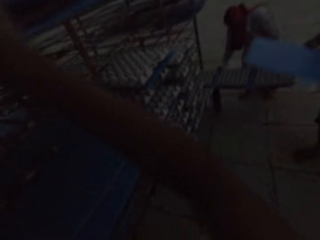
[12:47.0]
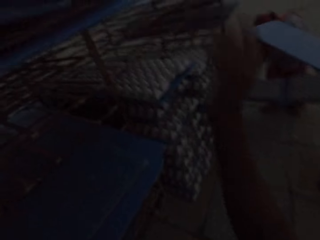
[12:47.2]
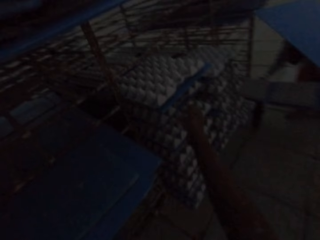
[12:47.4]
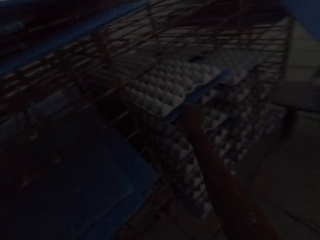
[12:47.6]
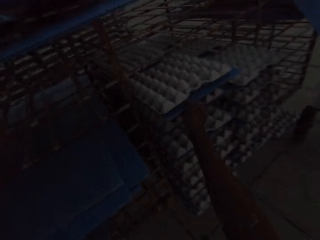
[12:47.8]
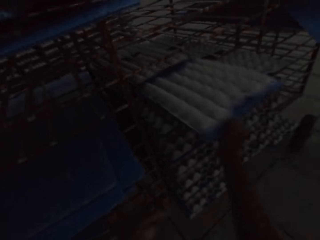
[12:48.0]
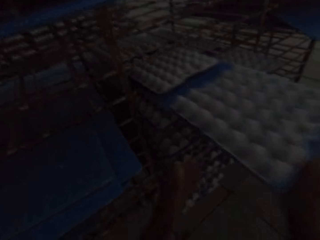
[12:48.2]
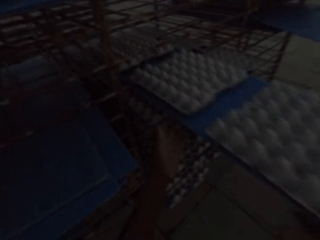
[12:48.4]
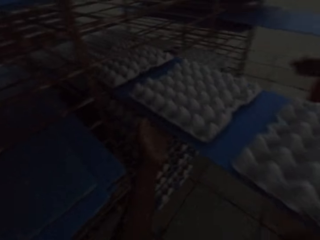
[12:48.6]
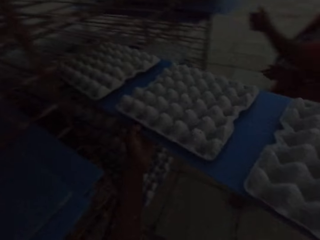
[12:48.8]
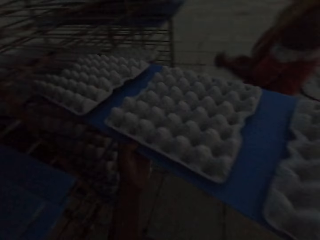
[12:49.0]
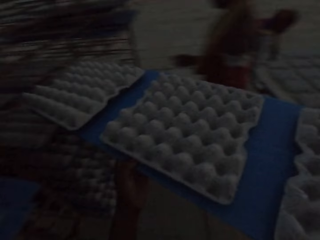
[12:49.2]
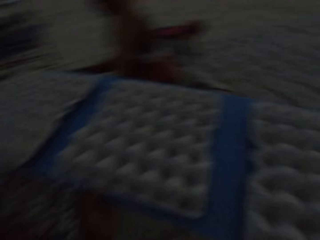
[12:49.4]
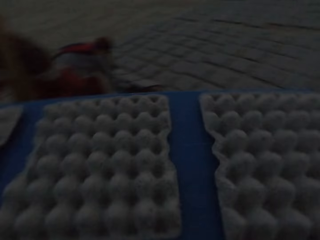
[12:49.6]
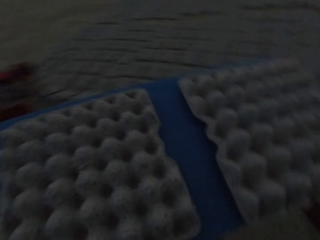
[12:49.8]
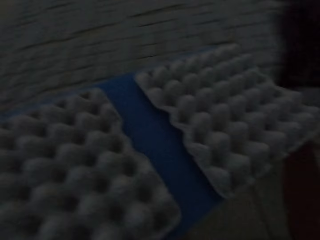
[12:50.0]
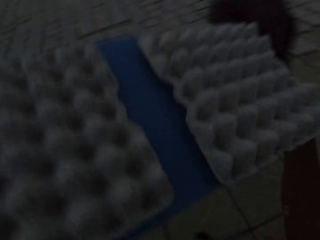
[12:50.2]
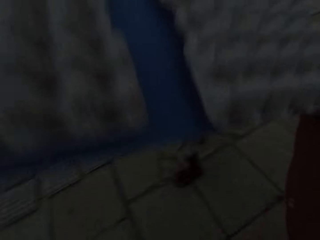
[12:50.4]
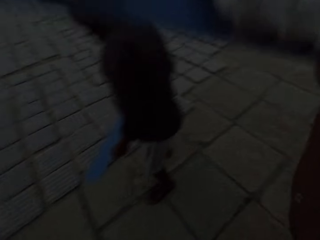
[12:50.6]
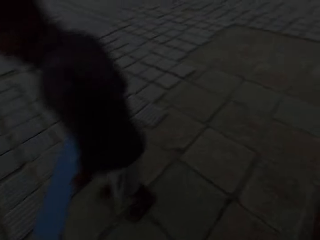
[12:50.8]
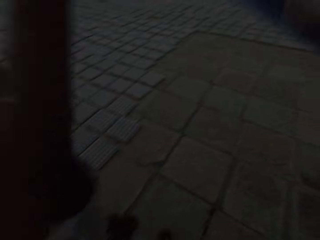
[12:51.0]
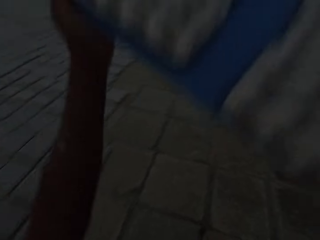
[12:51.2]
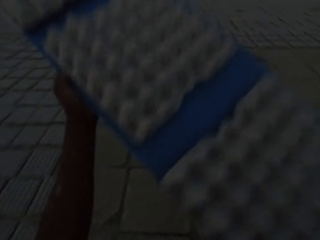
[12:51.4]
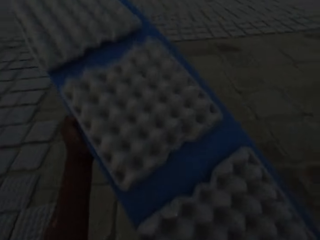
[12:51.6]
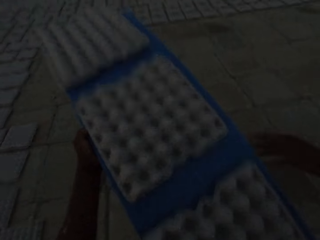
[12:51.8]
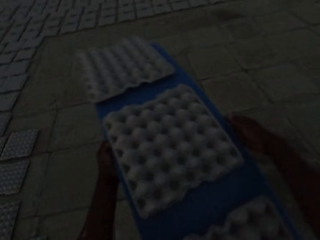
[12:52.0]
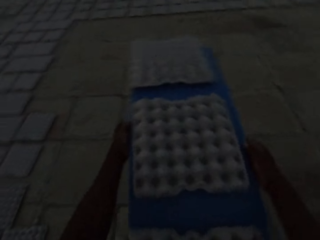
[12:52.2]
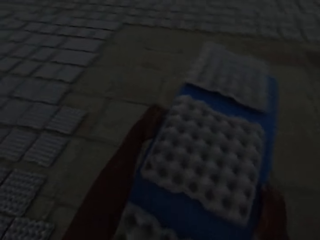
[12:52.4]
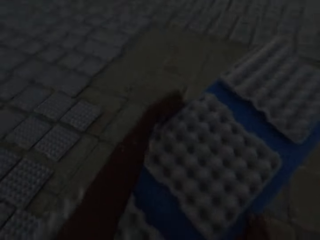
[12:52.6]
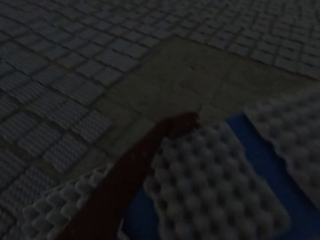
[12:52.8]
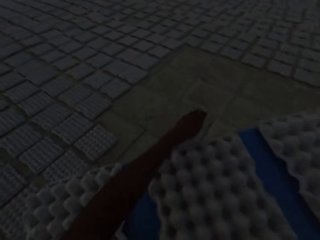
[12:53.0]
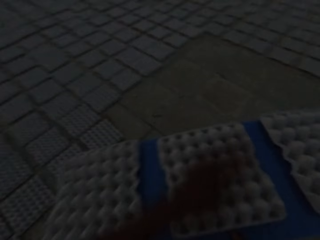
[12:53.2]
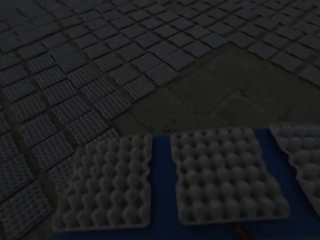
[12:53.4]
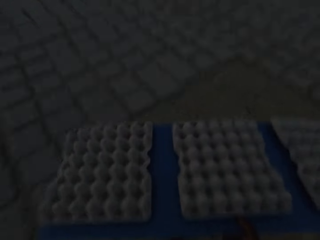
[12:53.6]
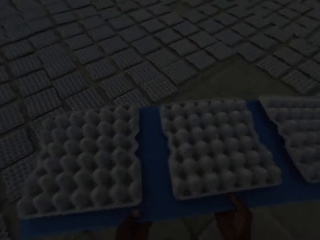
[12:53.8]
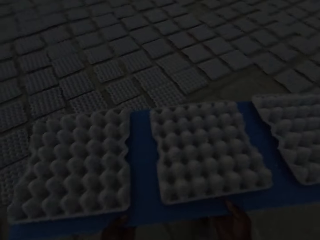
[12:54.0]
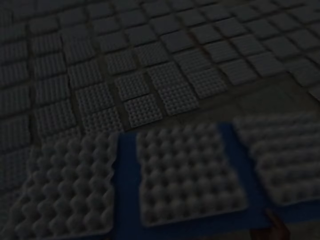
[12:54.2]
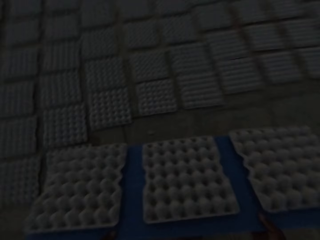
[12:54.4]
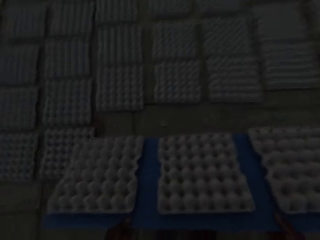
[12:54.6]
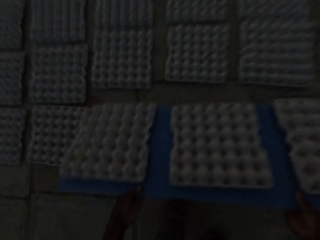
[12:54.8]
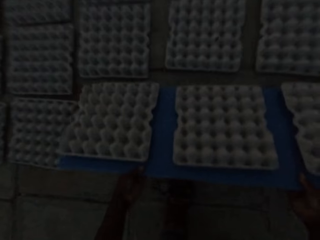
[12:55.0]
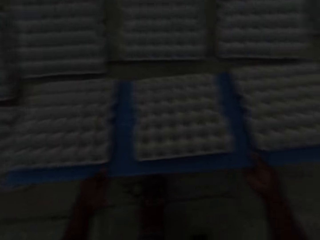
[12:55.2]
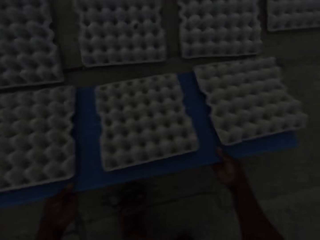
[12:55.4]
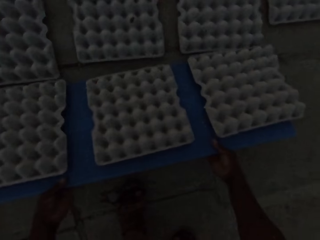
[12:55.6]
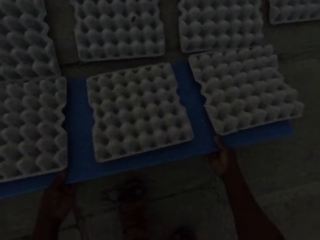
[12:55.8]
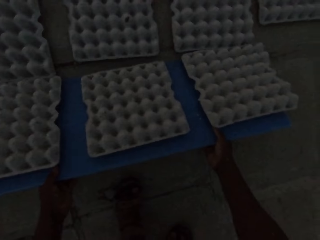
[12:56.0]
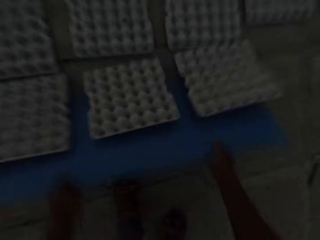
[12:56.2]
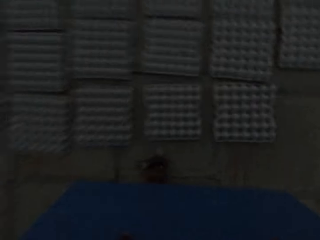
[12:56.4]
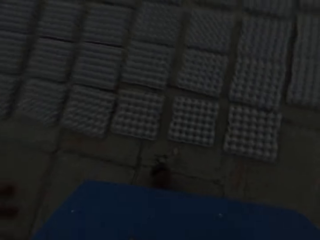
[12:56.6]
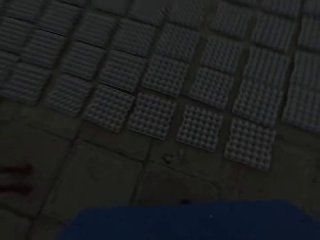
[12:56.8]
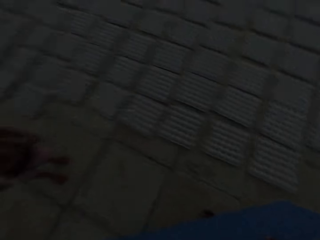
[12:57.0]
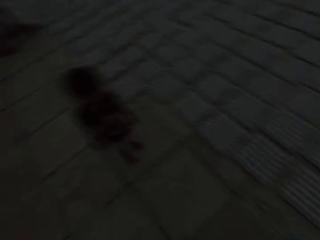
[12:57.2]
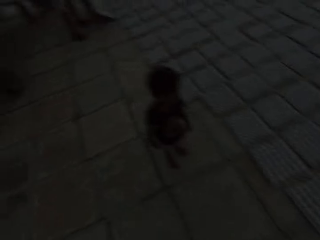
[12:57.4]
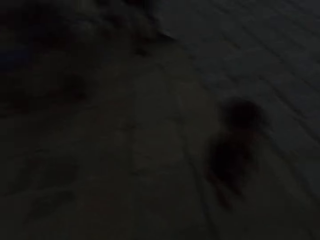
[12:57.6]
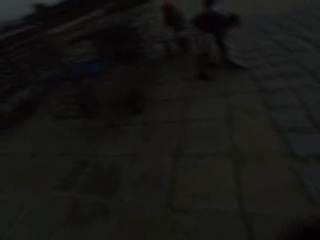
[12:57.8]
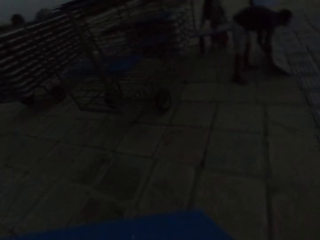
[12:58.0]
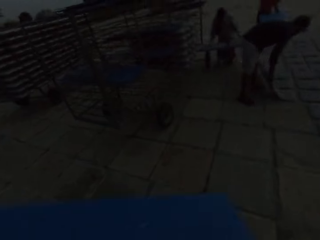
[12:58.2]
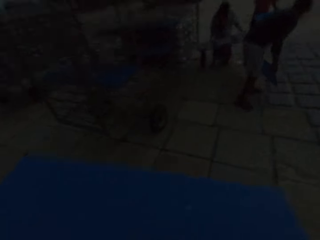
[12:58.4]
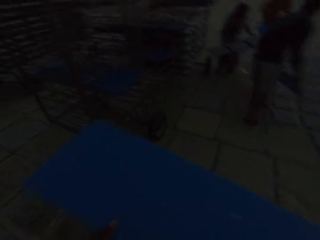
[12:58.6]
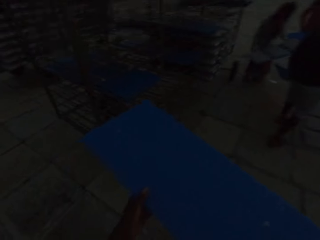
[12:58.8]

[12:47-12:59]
The camera wearer picks a blue tray of egg crates from the movable rack with his hands. He tosses the egg crates from the blue tray to the ground.

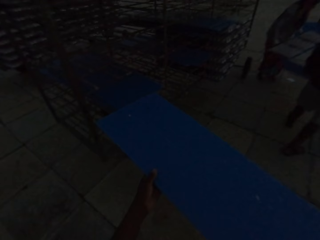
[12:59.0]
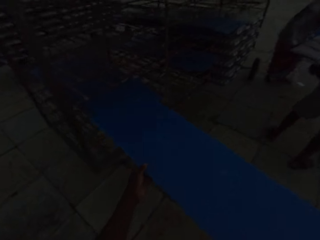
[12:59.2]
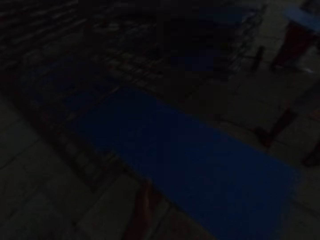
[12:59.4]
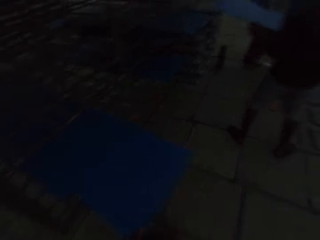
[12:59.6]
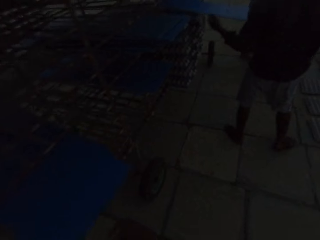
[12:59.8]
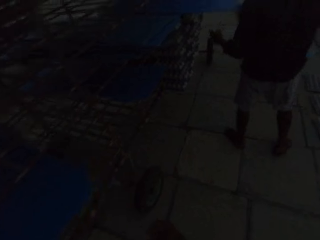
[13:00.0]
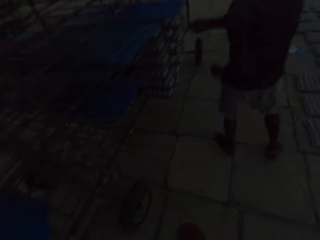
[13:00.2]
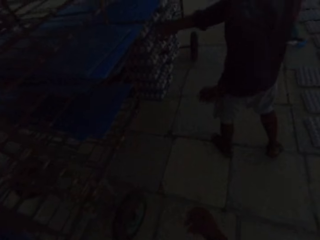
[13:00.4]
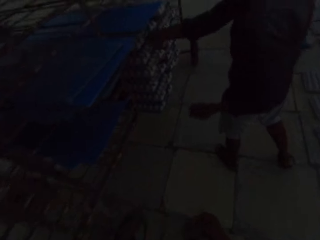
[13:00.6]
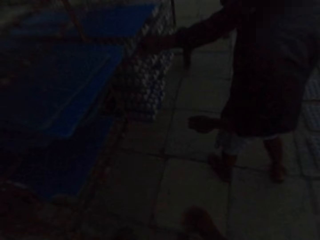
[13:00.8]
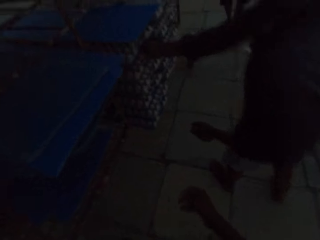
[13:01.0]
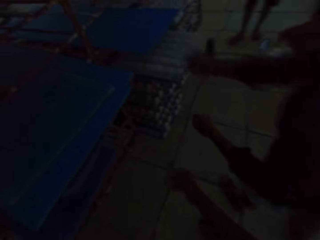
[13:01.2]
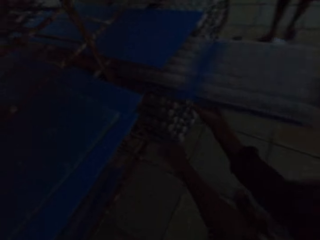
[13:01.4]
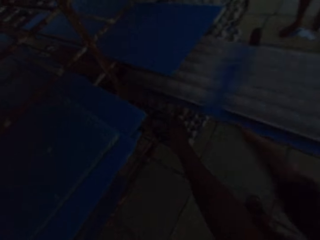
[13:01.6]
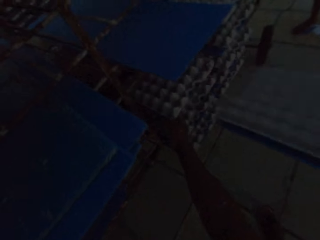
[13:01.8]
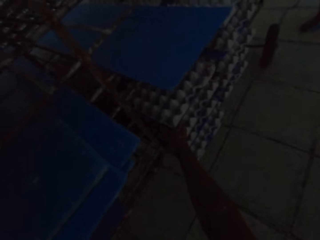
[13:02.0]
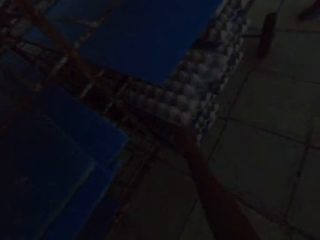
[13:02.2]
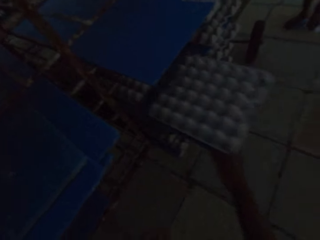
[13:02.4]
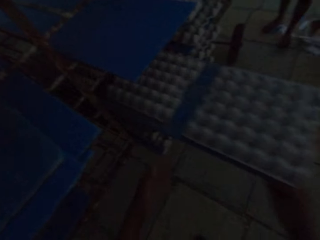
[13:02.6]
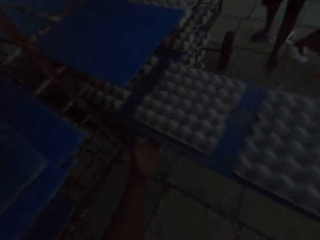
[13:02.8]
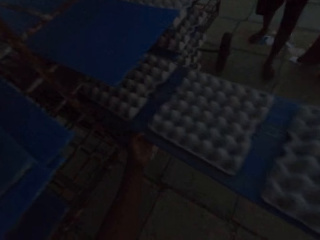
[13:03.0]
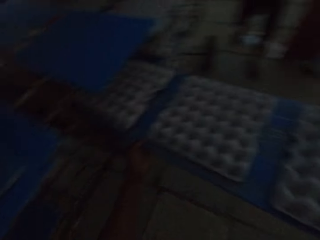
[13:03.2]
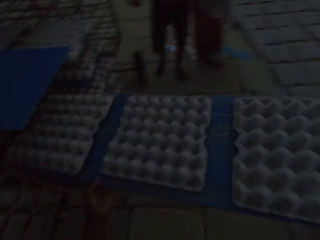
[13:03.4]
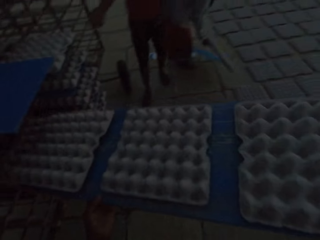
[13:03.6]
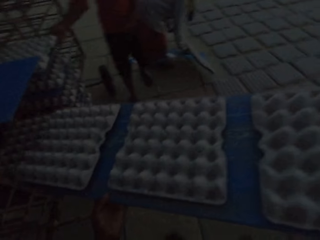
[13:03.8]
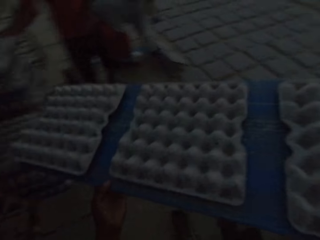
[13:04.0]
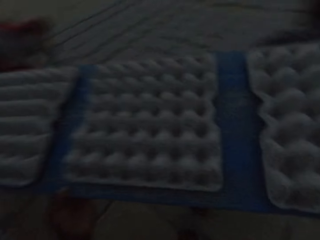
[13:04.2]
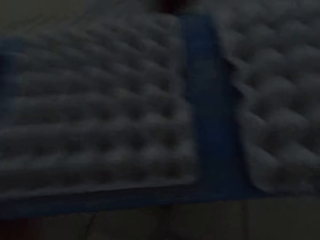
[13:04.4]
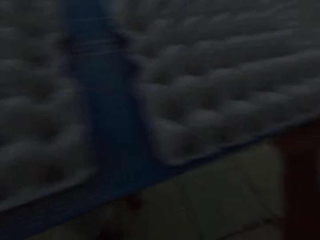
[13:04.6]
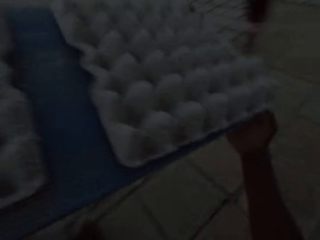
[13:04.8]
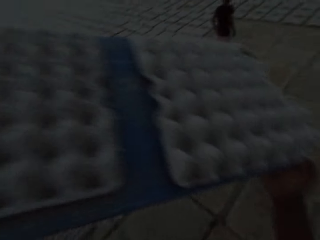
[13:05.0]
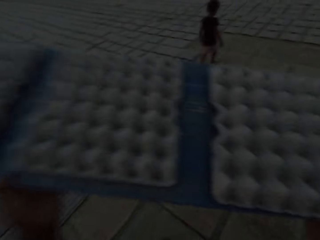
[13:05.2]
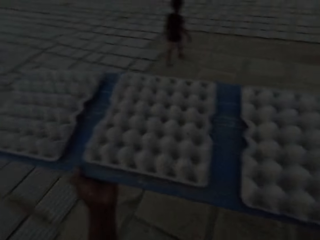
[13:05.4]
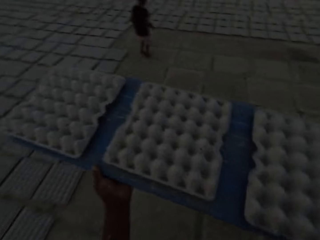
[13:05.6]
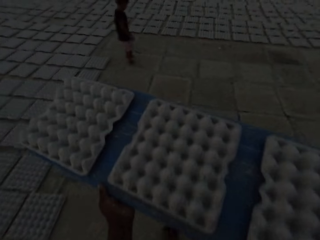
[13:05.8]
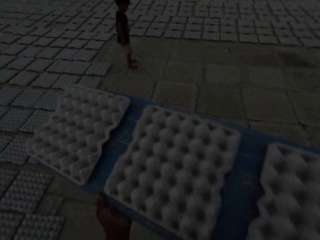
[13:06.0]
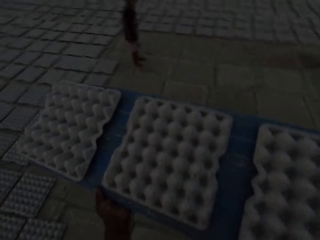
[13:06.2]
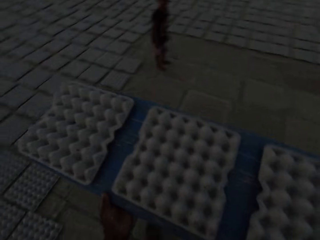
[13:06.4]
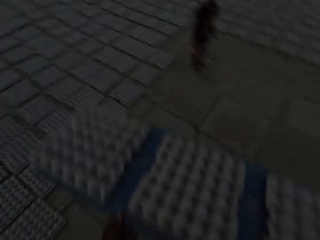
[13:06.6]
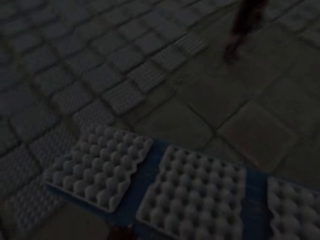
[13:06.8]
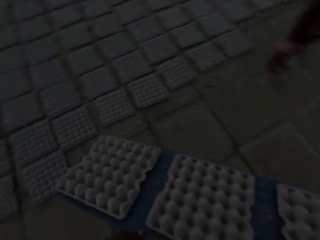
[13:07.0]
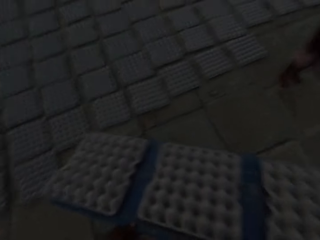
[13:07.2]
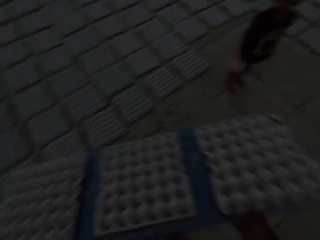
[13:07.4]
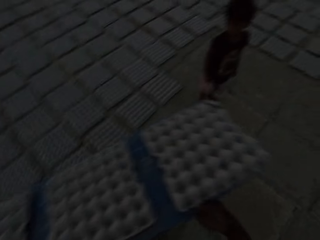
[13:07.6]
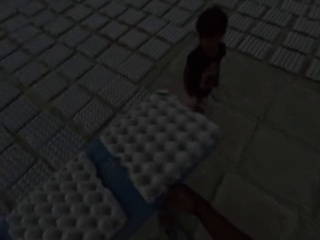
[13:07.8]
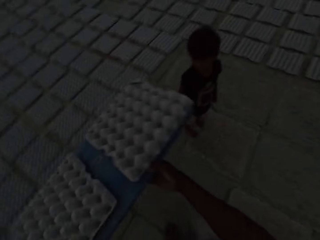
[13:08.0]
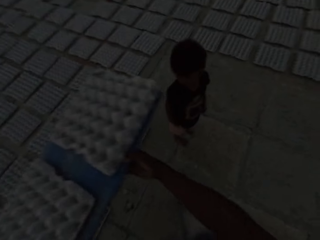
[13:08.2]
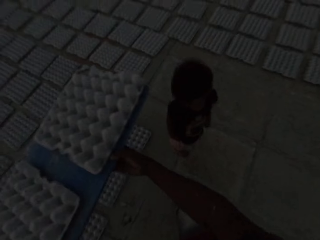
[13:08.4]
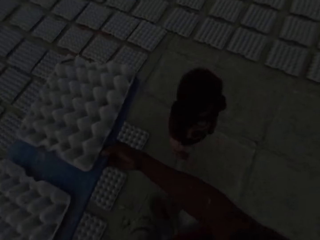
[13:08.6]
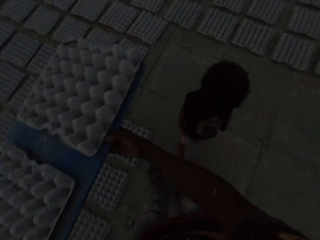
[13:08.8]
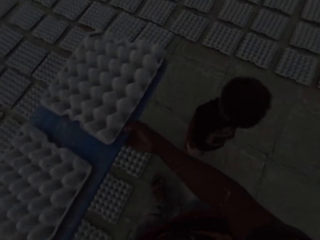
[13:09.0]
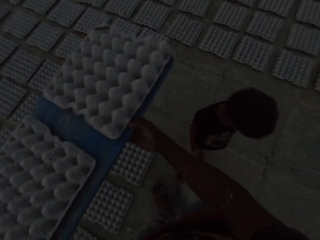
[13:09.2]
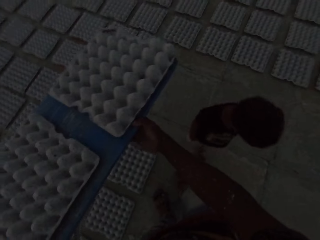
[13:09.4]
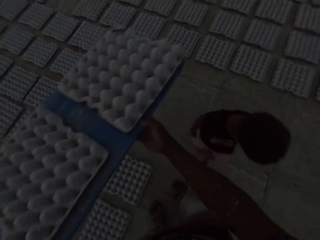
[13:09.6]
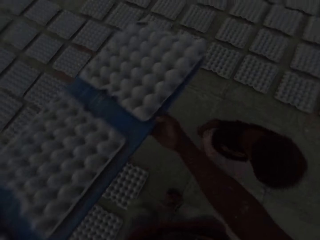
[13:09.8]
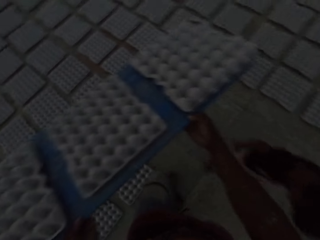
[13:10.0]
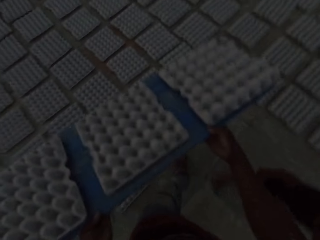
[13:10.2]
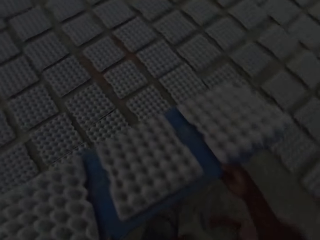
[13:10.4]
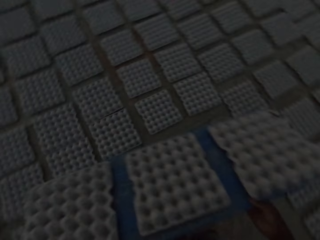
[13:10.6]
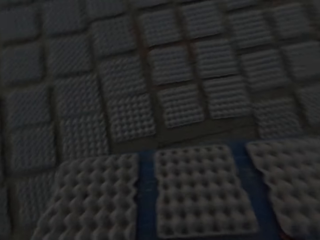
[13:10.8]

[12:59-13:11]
The camera wearer places the blue tray in his hands on the movable rack. He picks a blue tray of egg crates from the movable rack with his hands. He converses with a boy.
